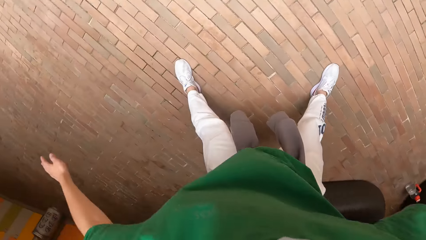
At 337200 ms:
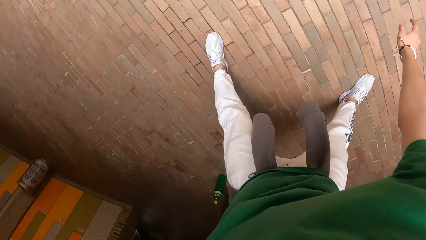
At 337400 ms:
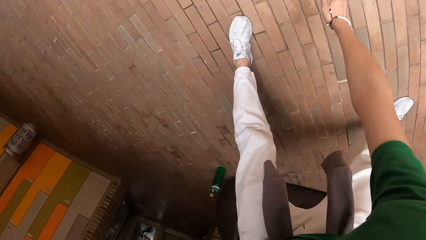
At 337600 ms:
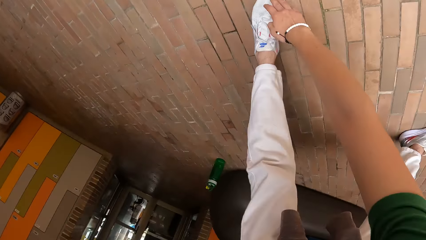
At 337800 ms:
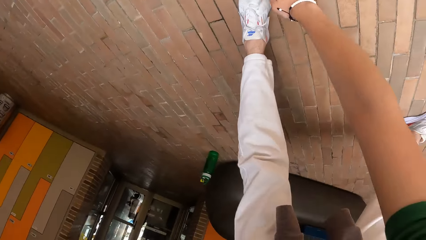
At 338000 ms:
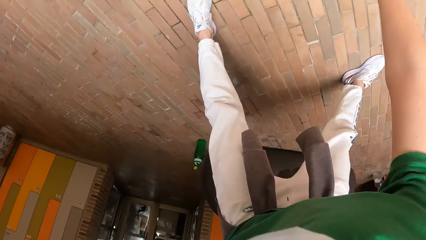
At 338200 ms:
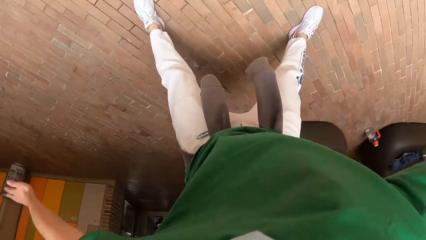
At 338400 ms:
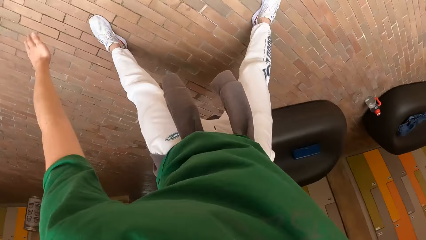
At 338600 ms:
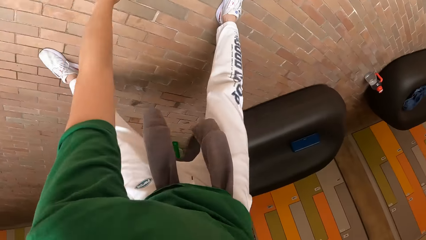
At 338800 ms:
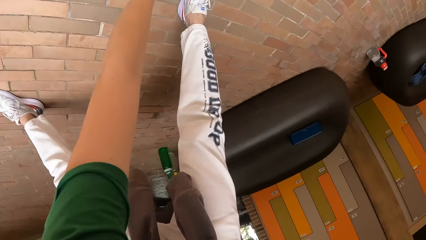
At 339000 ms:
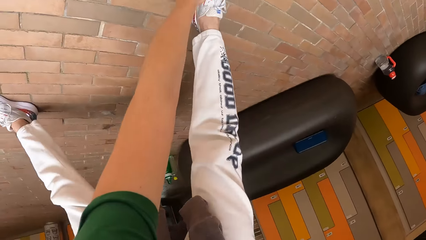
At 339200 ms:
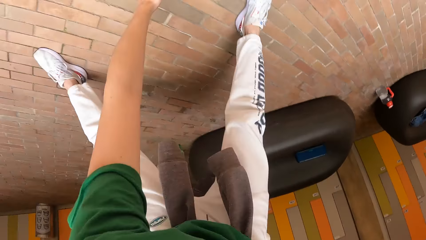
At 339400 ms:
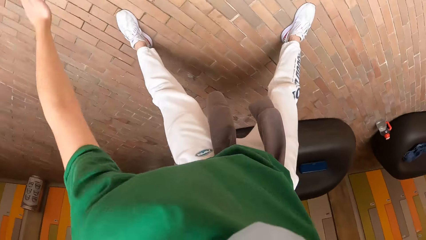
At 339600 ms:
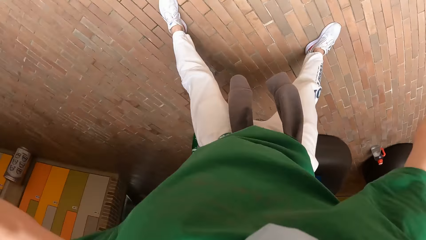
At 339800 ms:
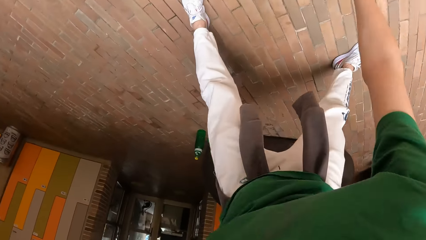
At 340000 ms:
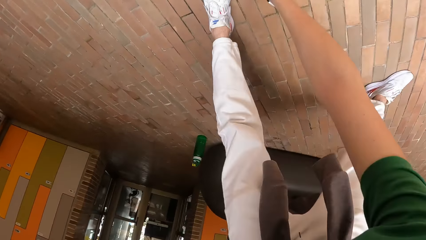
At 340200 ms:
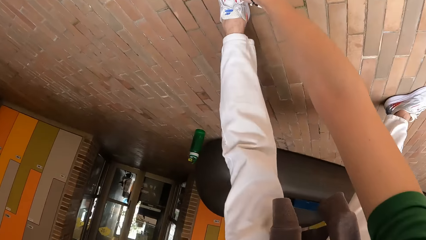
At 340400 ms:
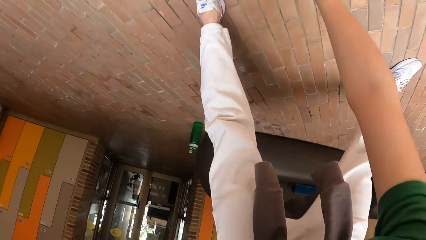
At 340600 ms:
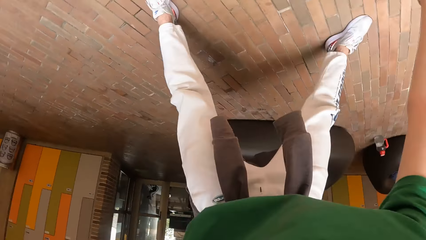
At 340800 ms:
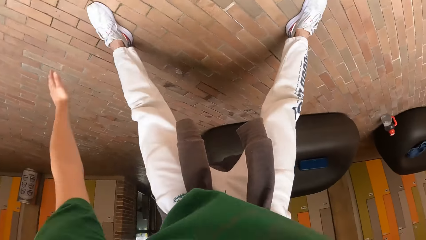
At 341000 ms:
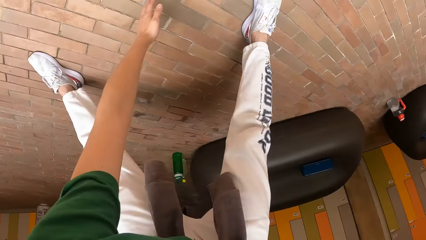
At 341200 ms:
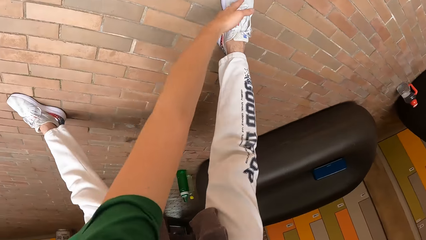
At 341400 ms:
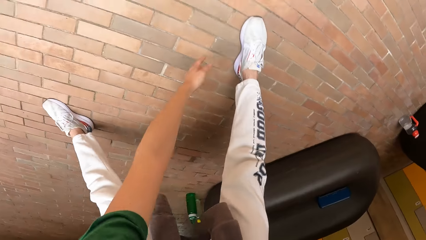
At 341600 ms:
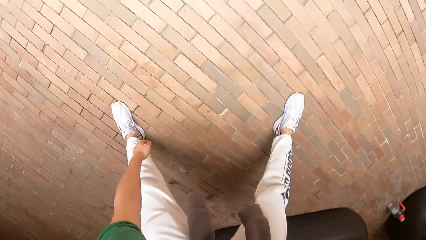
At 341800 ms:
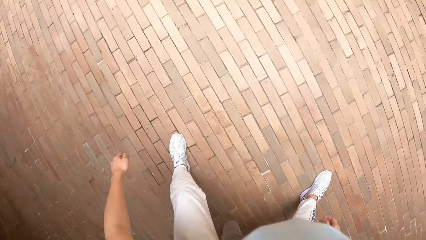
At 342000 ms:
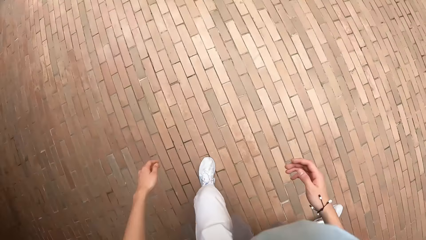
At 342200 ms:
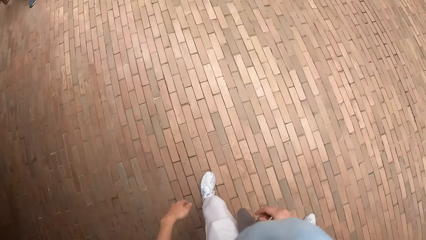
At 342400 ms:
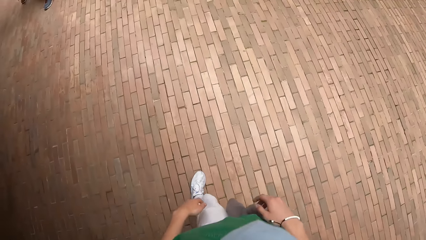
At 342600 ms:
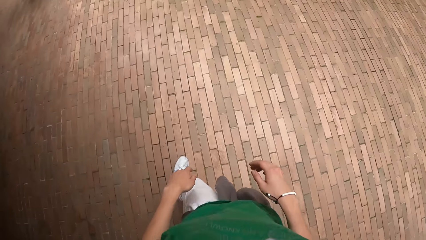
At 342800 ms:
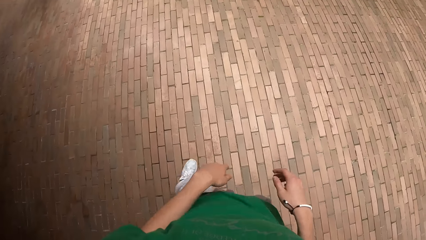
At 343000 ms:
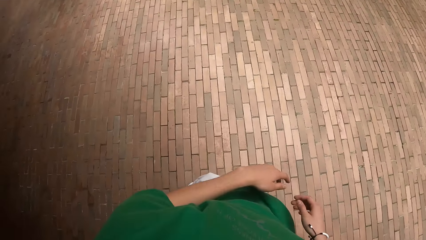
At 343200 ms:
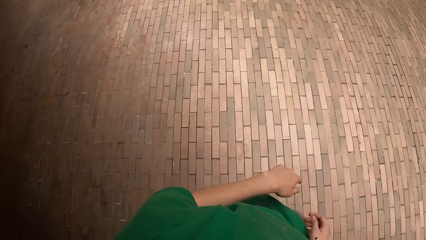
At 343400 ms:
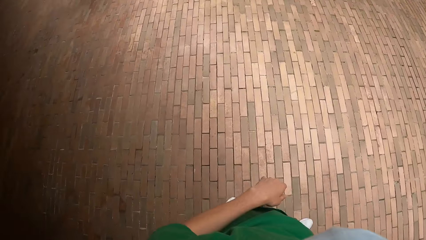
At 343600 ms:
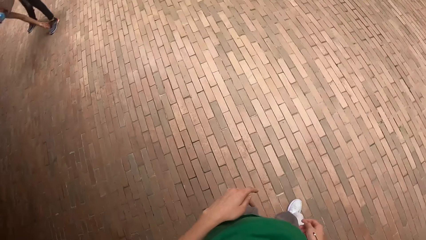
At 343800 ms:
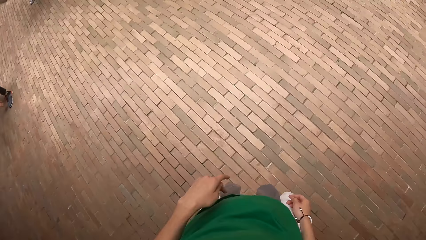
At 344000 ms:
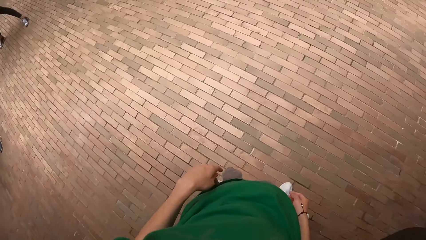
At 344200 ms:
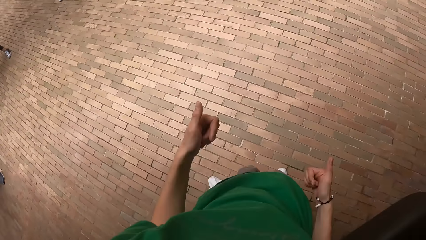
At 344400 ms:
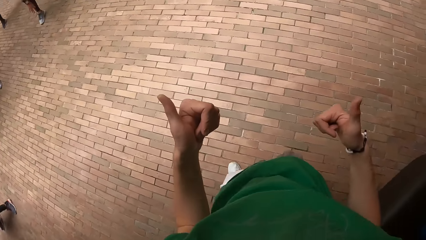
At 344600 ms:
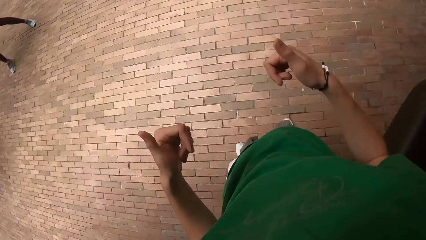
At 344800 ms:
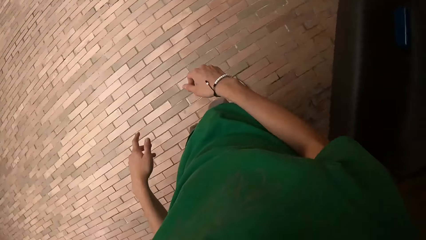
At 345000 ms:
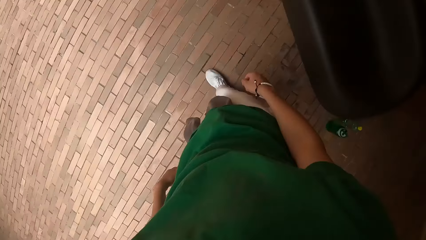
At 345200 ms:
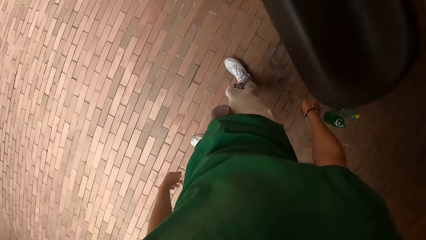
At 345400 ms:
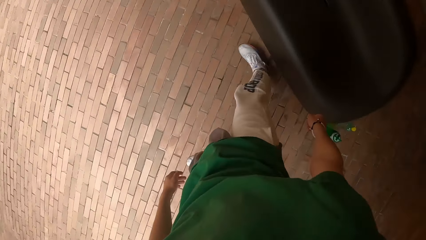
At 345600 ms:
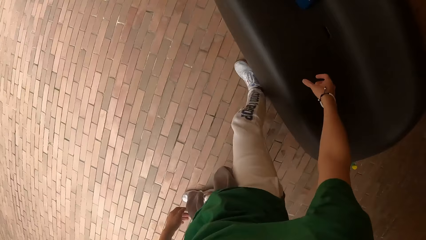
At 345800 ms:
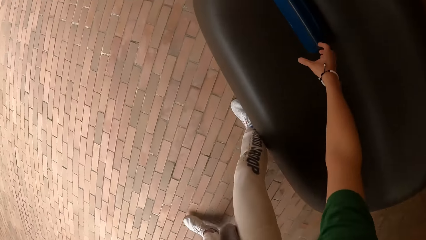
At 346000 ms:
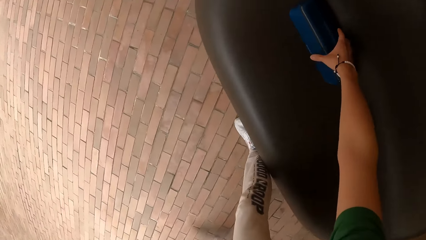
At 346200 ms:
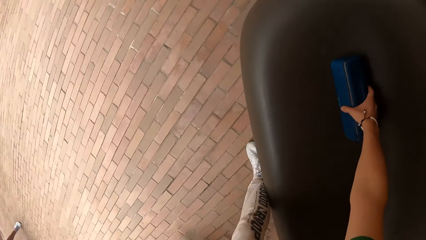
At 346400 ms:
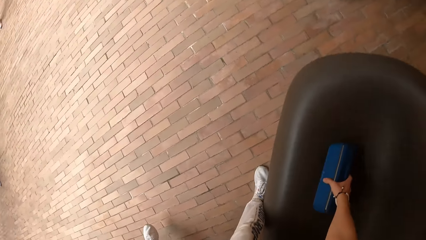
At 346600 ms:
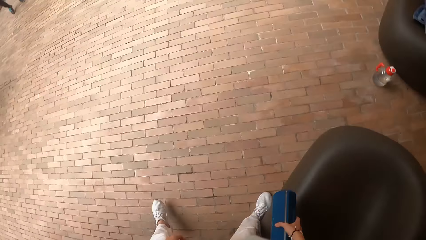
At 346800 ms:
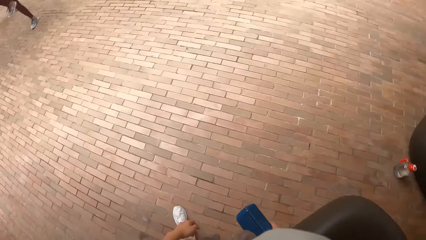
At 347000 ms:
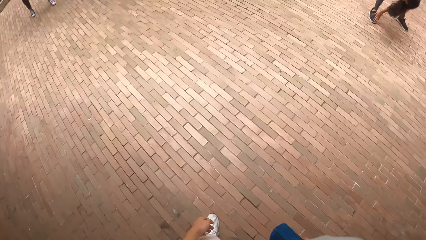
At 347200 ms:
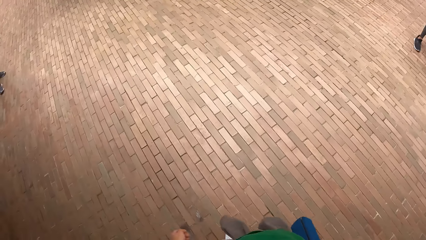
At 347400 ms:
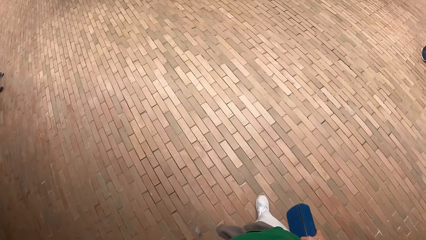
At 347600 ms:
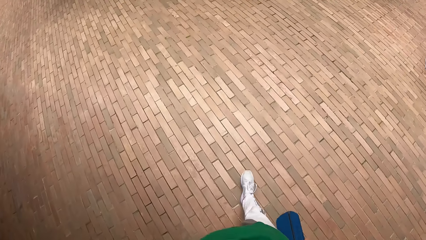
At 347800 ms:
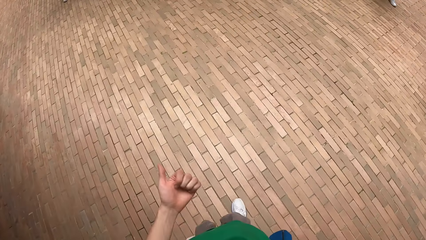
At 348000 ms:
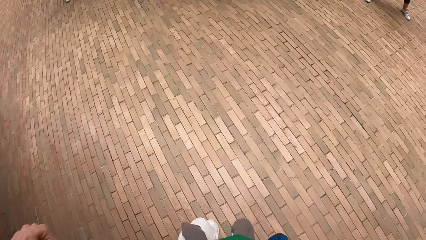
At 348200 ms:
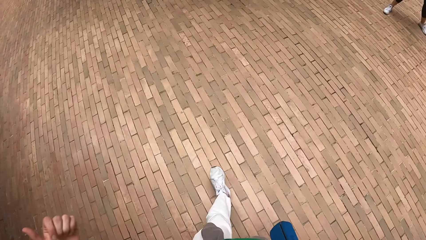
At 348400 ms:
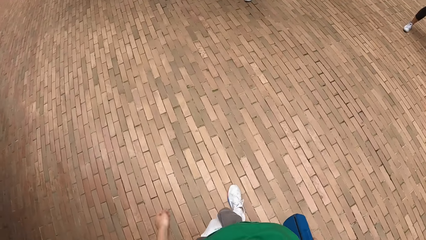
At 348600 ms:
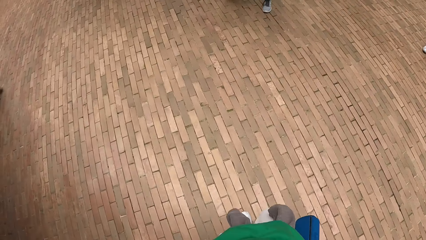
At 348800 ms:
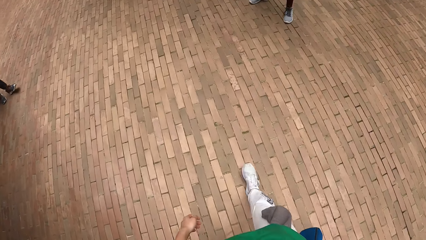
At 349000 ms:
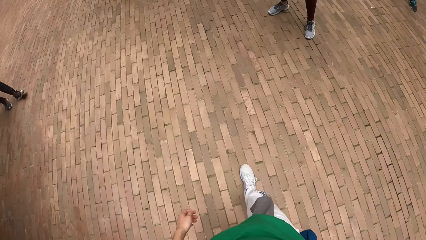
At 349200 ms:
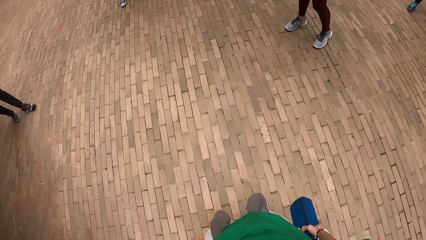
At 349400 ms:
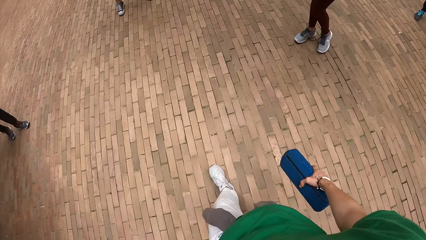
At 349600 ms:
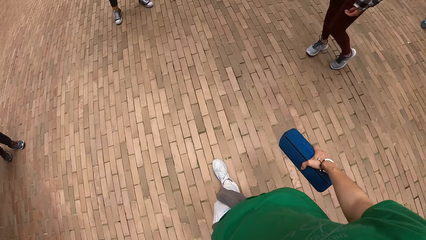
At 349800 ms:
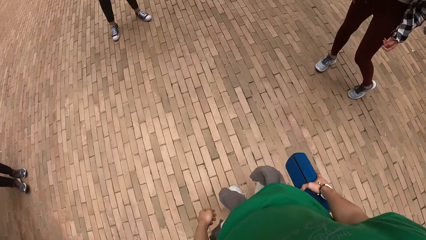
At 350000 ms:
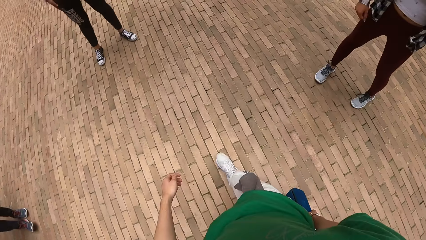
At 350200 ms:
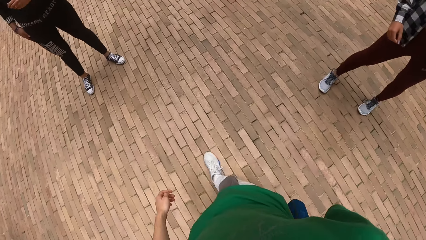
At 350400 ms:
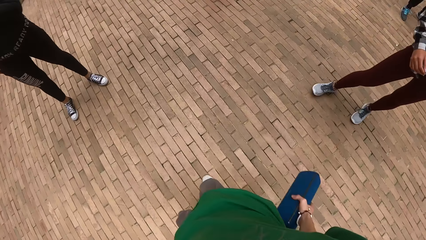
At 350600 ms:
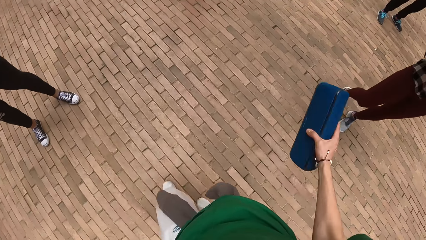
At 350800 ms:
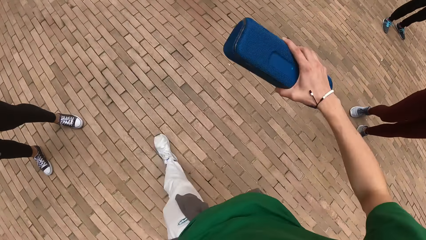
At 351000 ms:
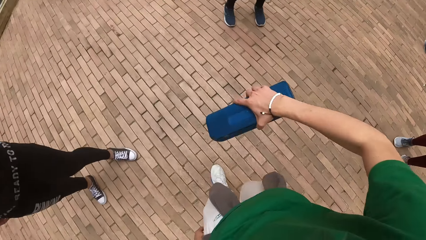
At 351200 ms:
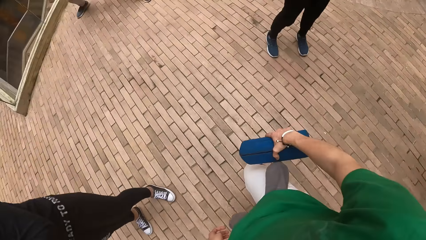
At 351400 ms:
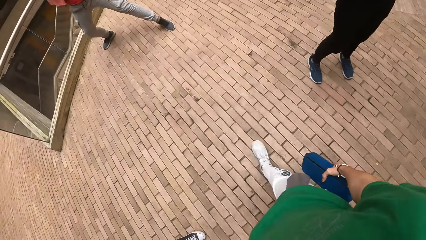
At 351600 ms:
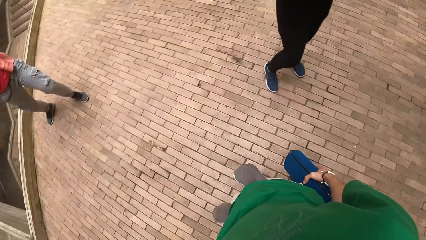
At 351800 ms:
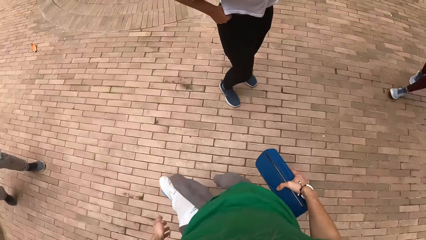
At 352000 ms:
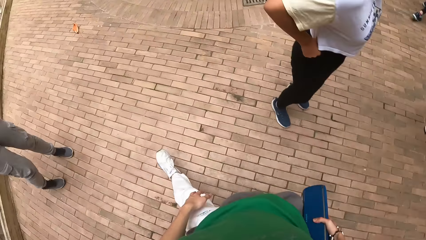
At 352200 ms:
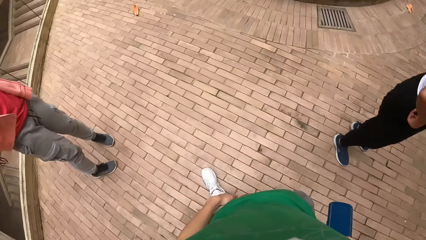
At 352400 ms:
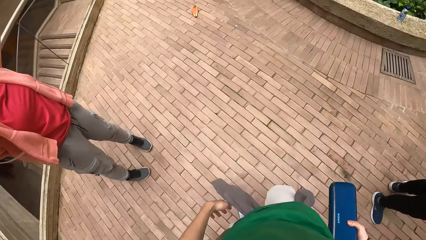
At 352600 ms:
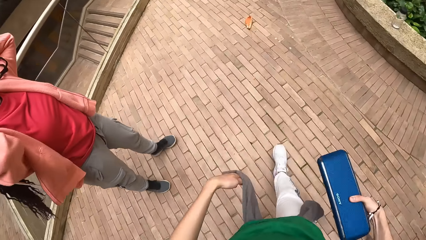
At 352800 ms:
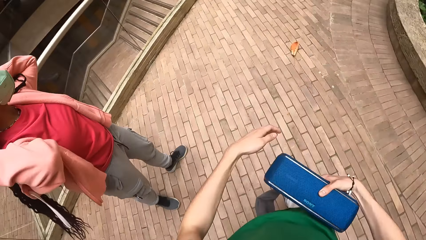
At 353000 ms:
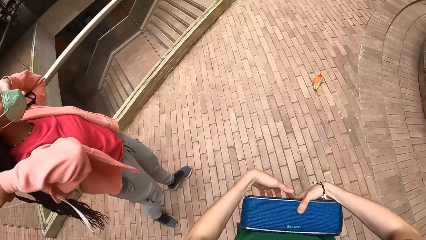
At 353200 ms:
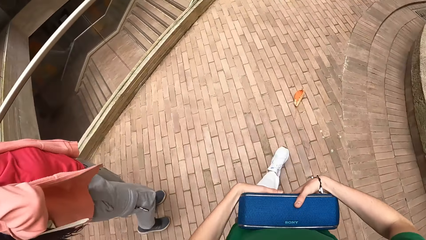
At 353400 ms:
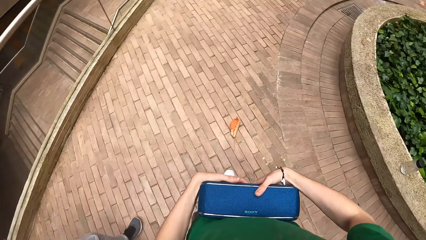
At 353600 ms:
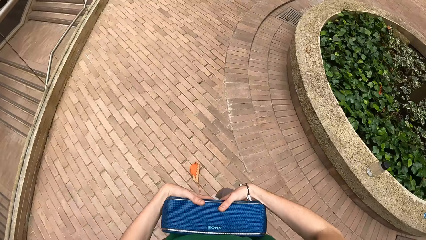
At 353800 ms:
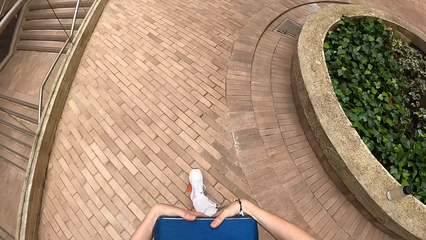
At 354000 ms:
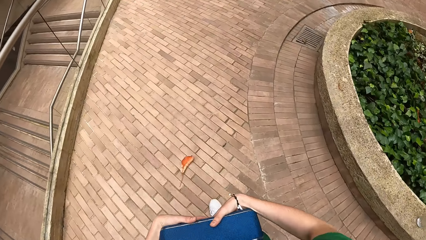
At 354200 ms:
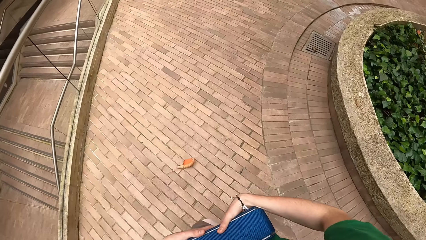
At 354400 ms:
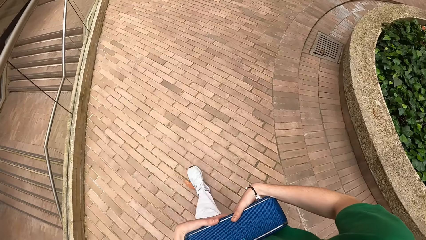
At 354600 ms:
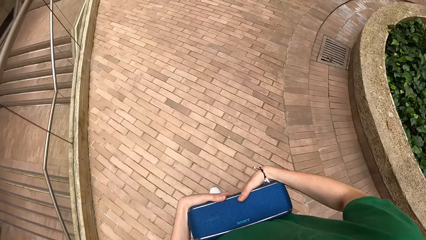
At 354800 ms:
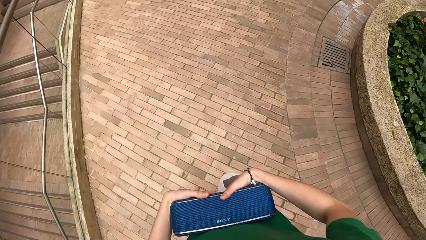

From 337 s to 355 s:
The camera wearer does thumbs up with both hands. She picks up a speaker or Bluetooth device from a leather seat with her right hand. She walks towards a stair with the group of people. She does hand movement and walks around. She holds the Bluetooth device with both hands.
